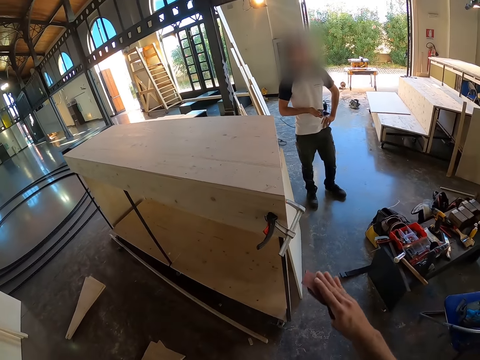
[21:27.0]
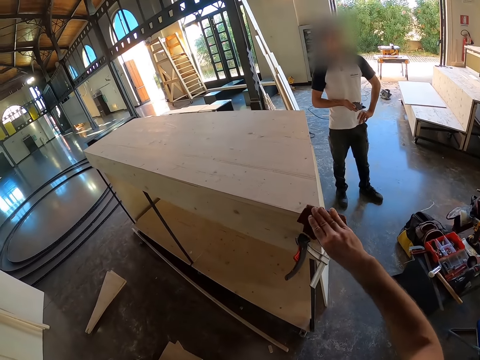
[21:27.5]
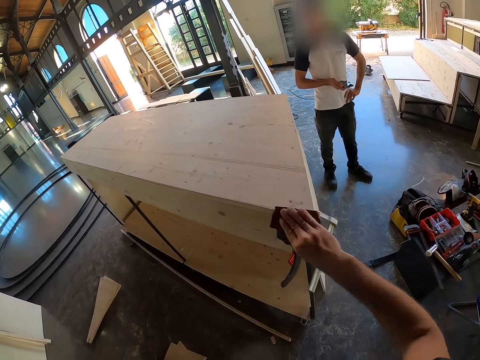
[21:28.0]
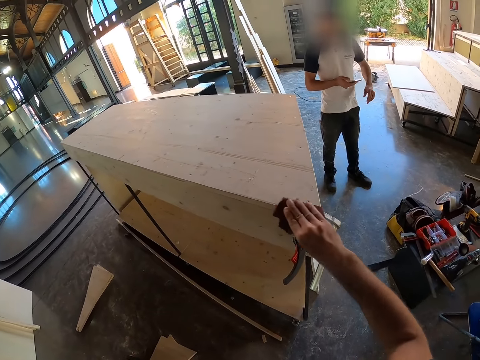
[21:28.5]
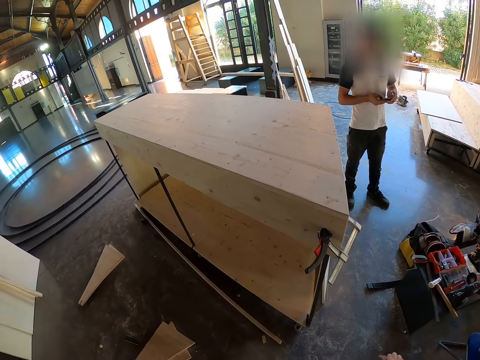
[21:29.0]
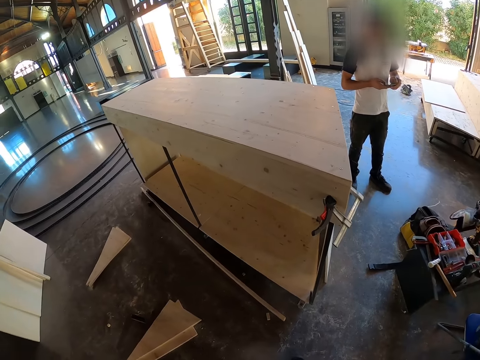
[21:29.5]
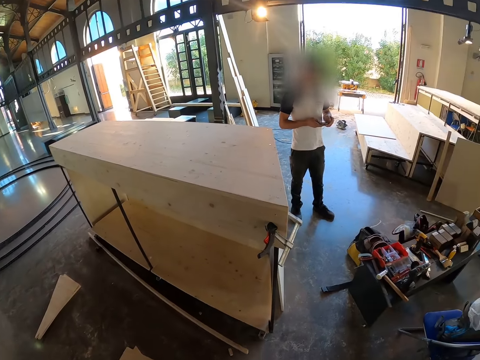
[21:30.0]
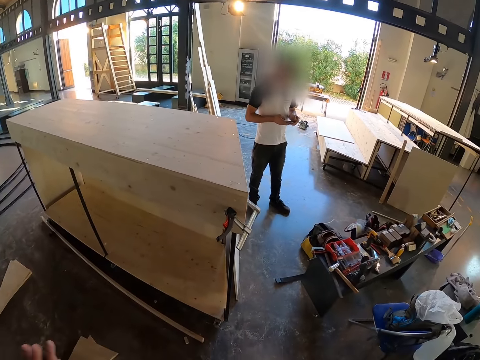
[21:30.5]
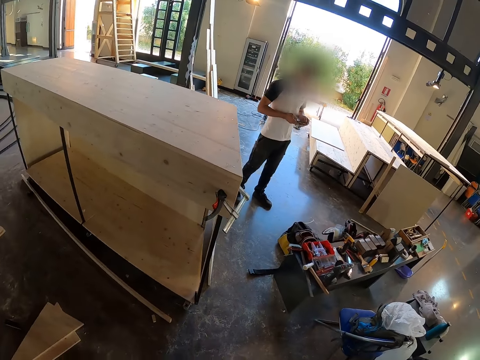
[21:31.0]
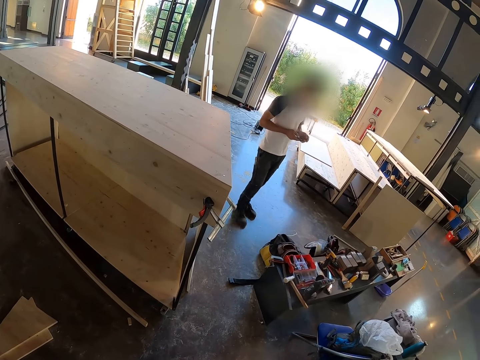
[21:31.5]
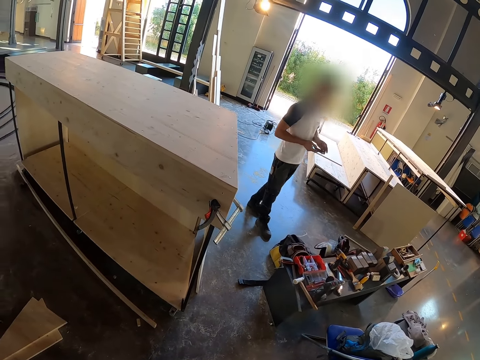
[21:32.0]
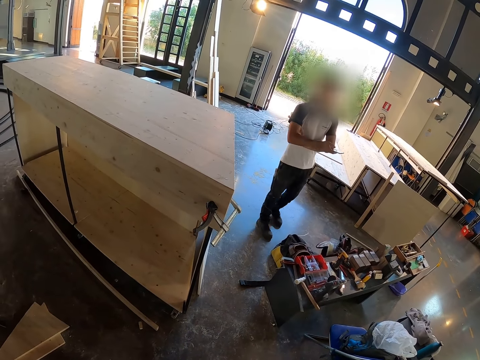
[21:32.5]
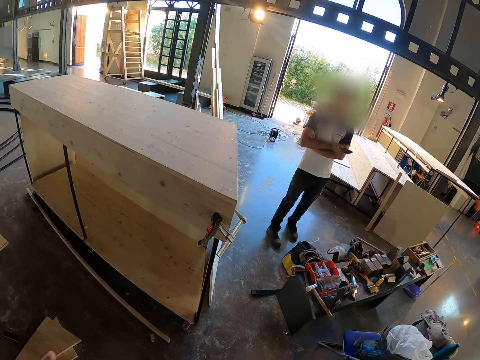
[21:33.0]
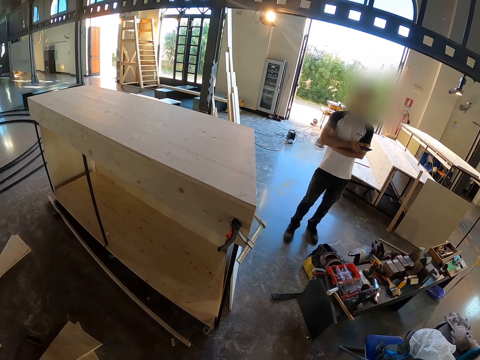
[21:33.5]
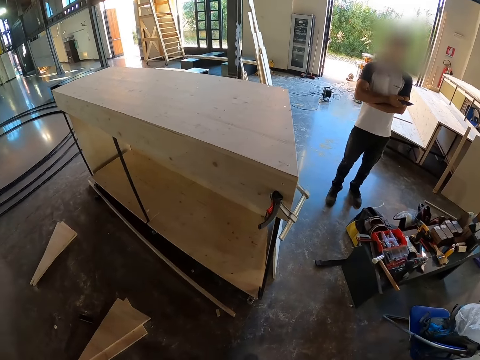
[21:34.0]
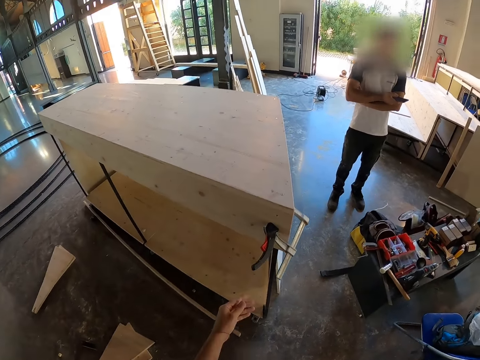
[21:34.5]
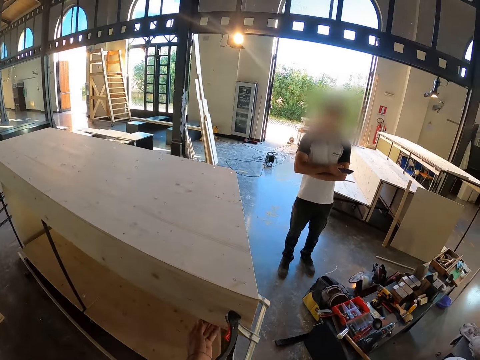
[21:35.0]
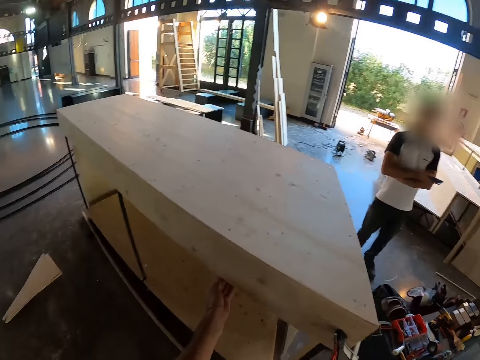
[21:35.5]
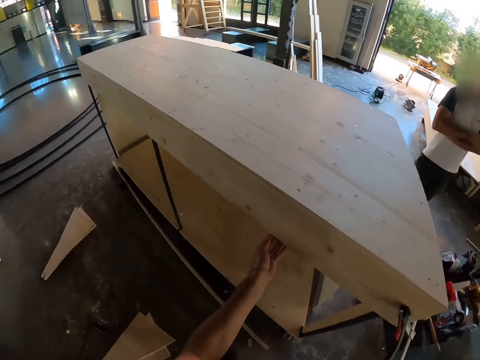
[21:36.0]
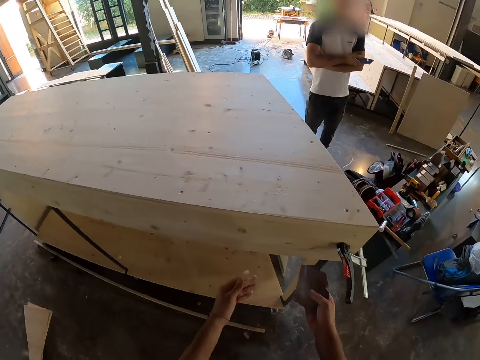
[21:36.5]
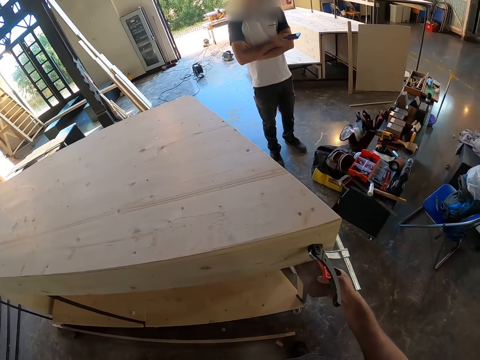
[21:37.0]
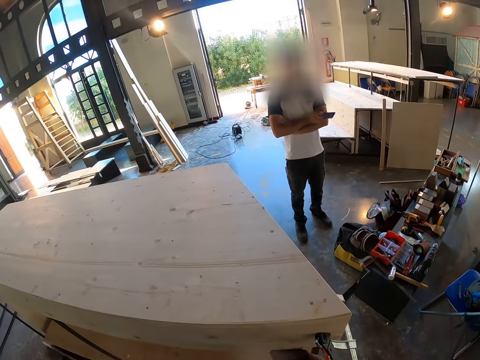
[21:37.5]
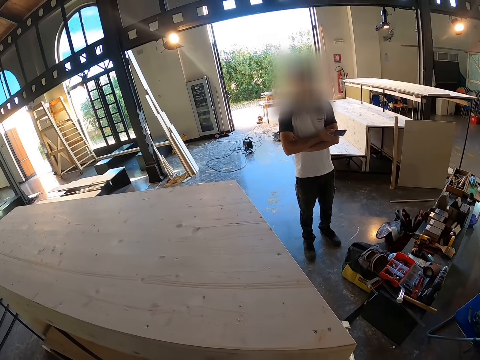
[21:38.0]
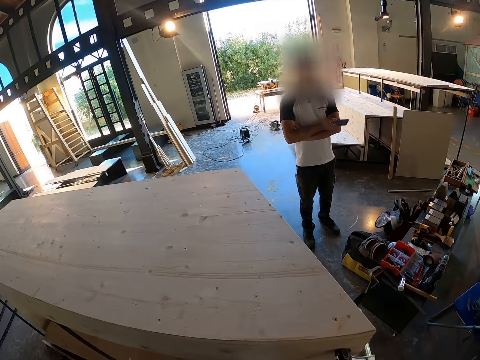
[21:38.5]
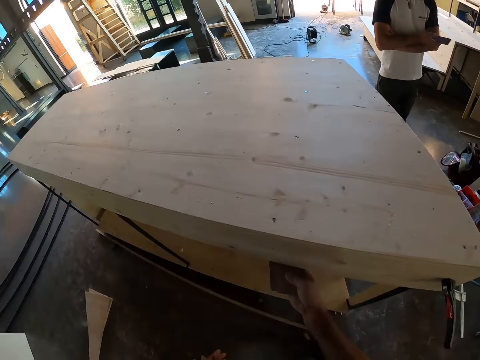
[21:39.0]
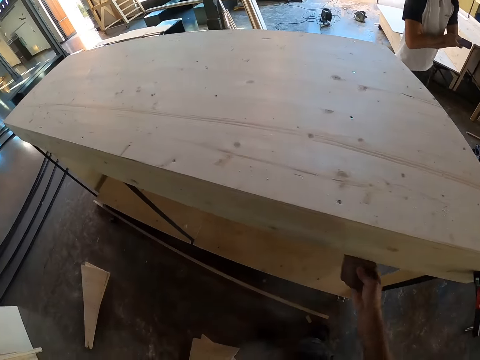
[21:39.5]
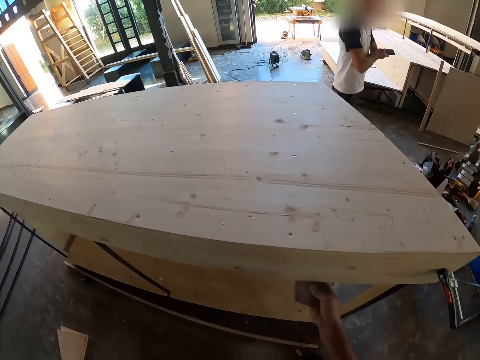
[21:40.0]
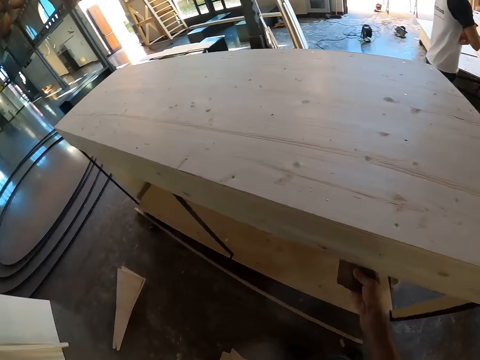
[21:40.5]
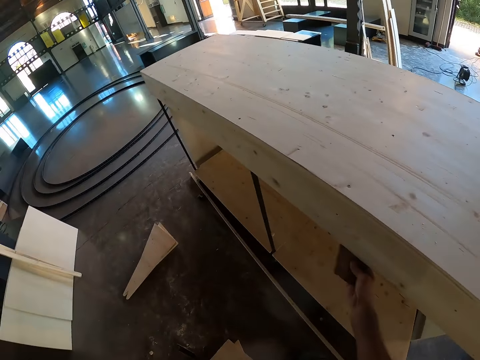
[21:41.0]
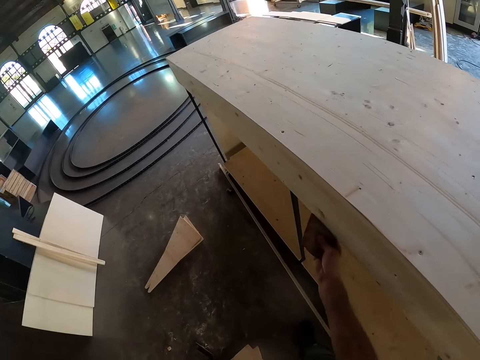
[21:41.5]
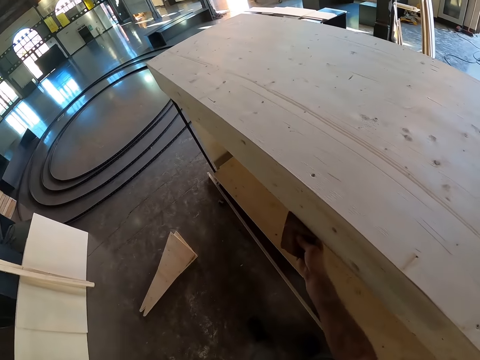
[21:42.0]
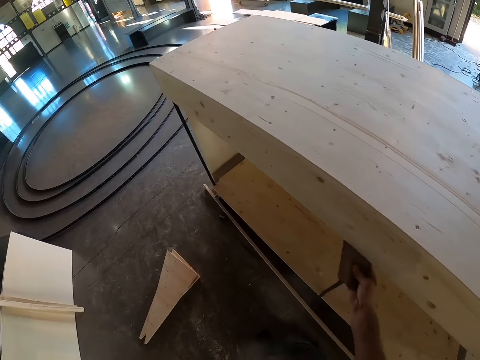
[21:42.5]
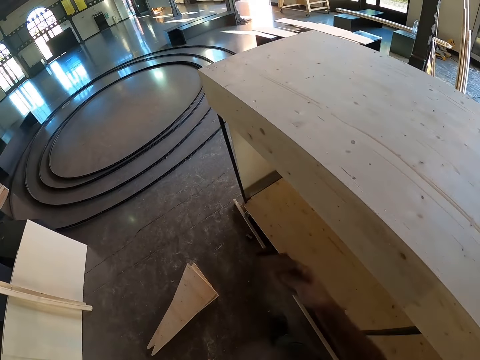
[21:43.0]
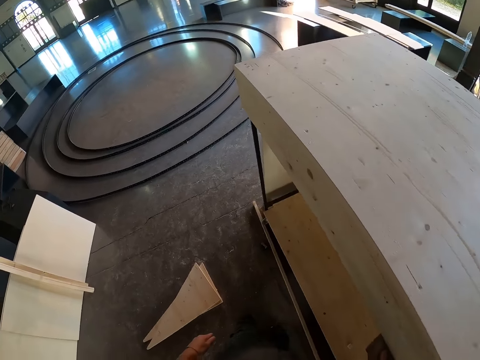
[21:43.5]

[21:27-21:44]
The camera wearer smoothens the furniture with the sandpaper in his right hand. A man moves, stands, walks. The camera wearer cleans the furniture with his left hand. He holds a Penn tool. He smoothens the furniture with the sandpaper in his right hand. The man folds his hand. The camera wearer rubs the plywood.

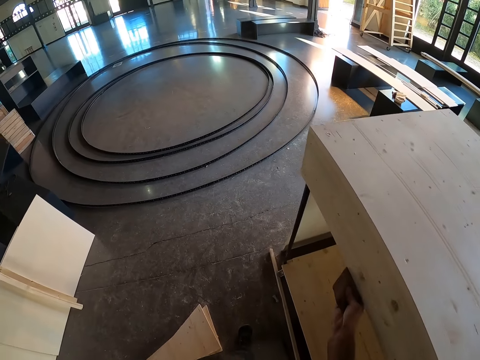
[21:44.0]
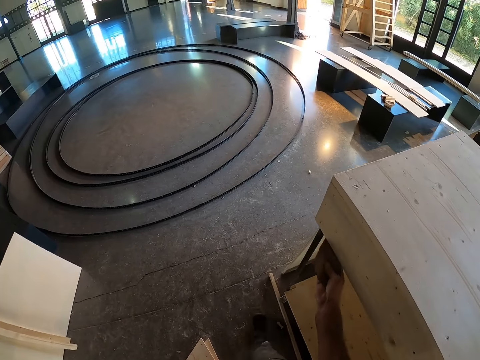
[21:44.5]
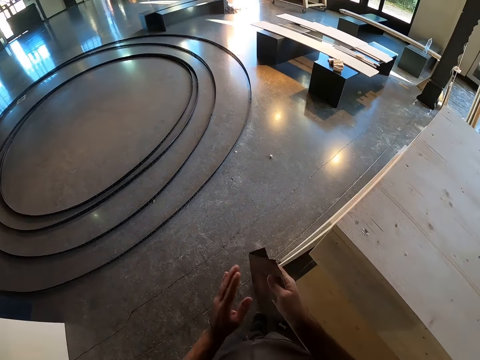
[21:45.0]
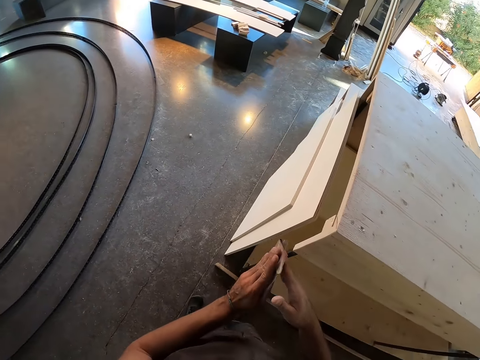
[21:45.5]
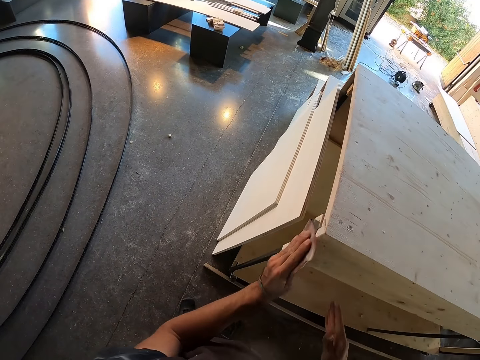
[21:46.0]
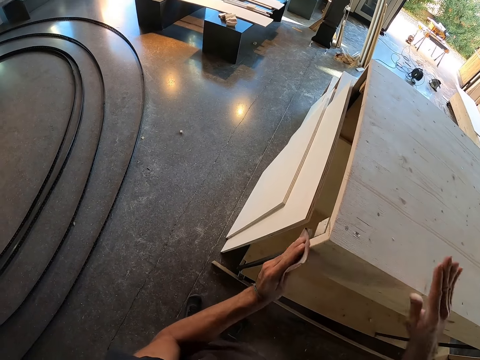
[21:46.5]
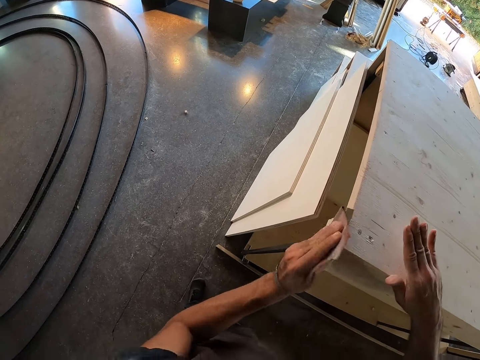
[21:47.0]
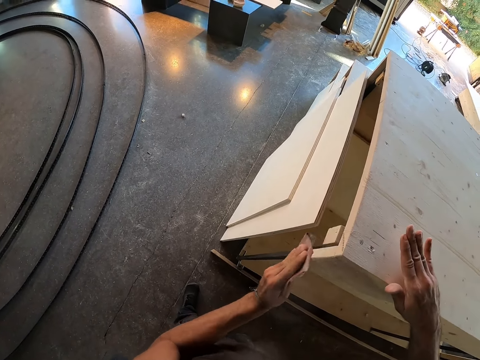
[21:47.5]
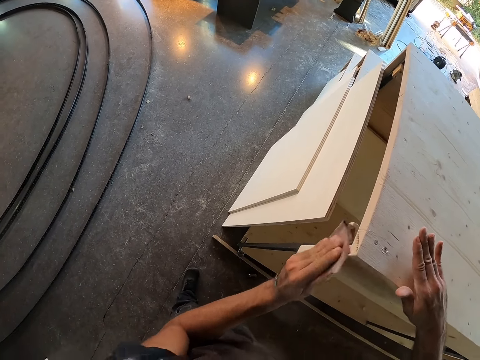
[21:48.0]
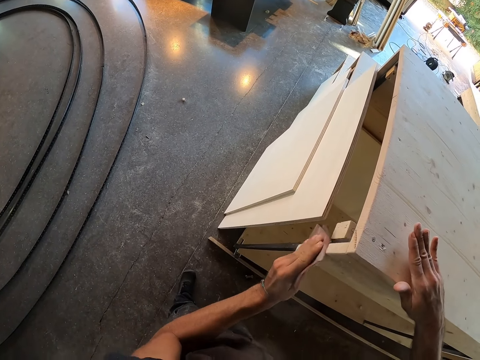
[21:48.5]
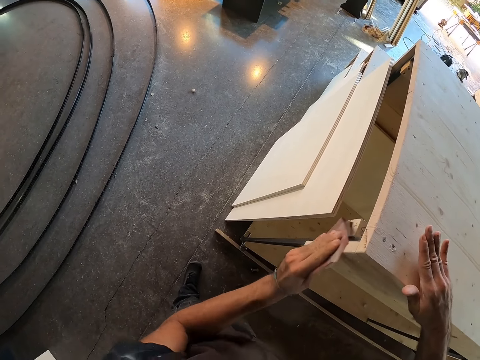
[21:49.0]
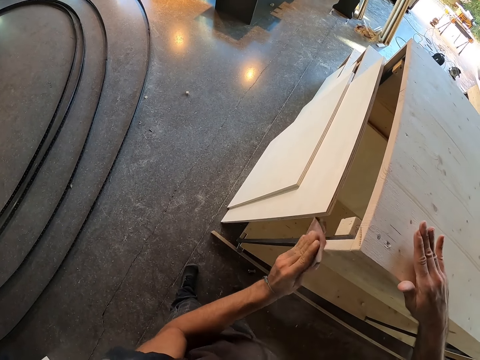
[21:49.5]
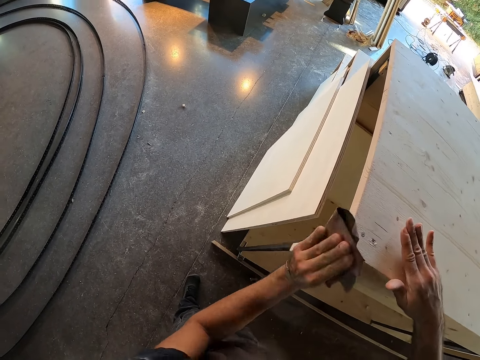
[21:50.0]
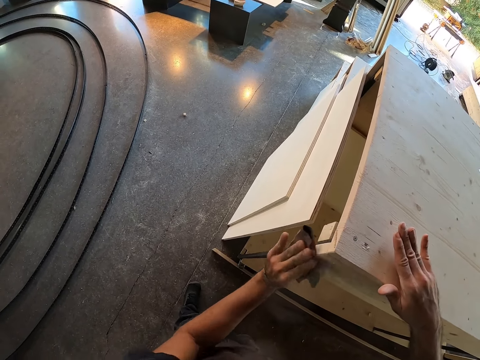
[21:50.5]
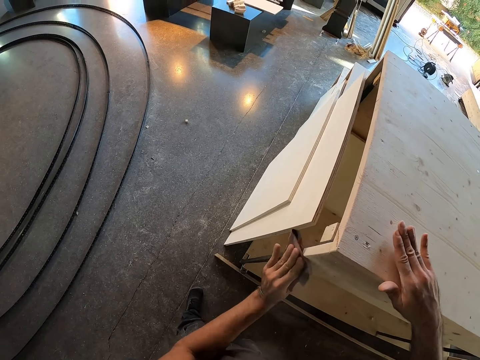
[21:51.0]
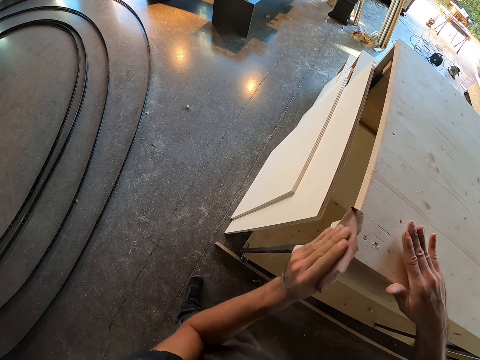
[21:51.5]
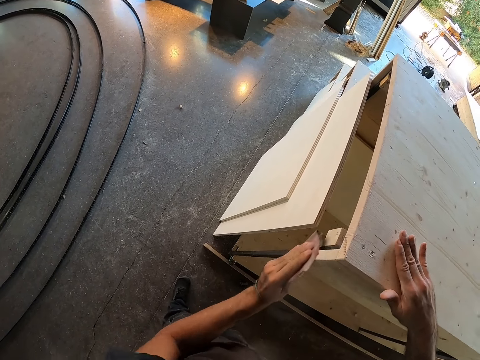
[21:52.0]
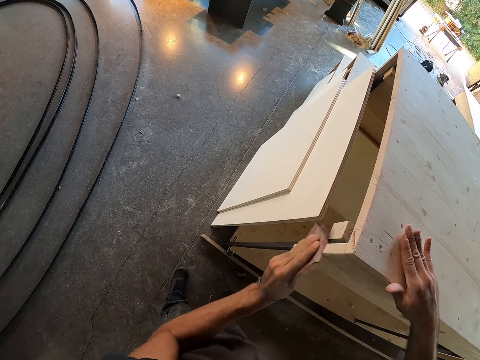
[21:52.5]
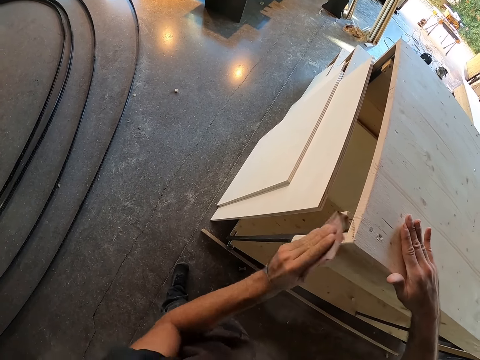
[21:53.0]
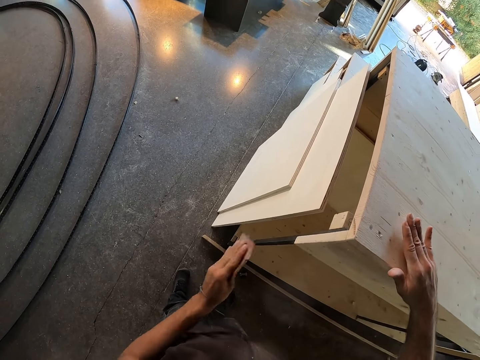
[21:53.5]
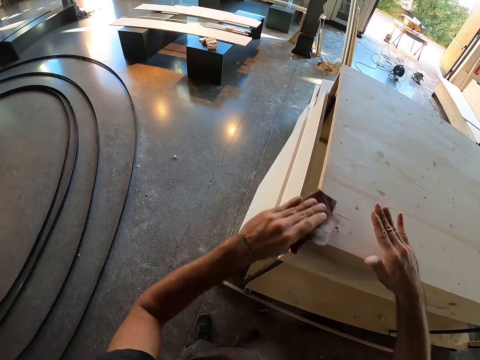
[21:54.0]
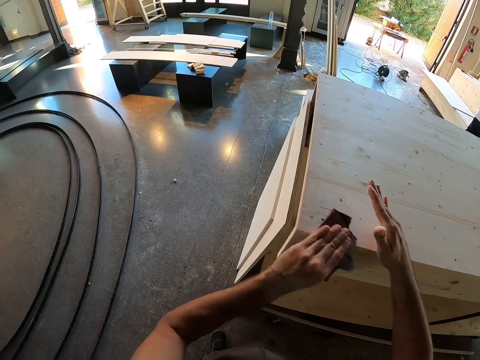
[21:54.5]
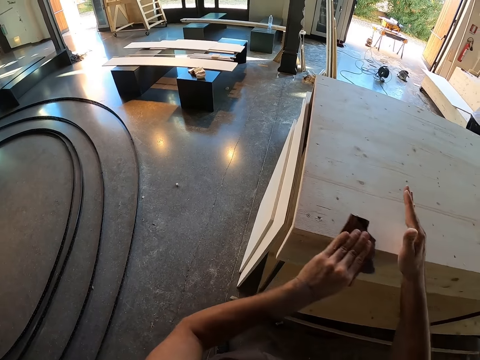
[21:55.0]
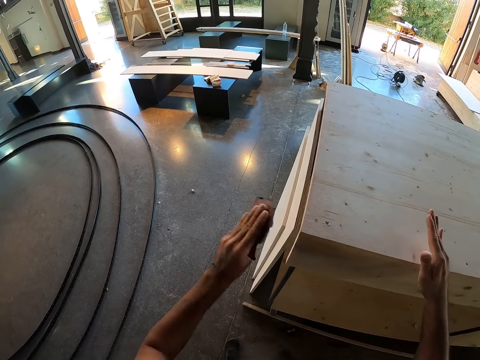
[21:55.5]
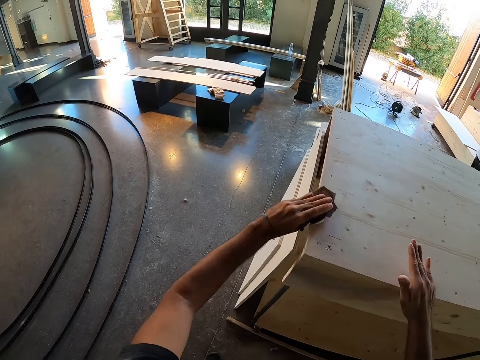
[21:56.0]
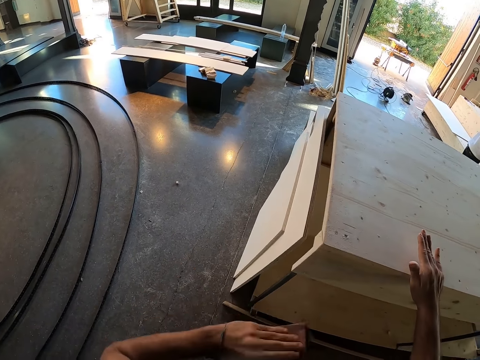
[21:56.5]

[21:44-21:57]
The camera wearer passes the sandpaper from his right hand to his left hand. He stops. He smoothens the furniture with the sandpaper in his left hand. He places a hand on the plywood. He rubs the plywood. He stops. He rubs the plywood.
